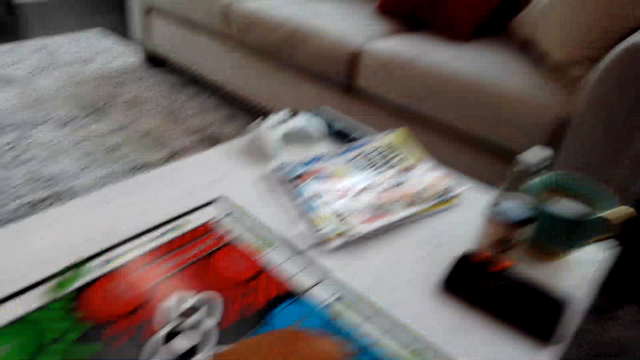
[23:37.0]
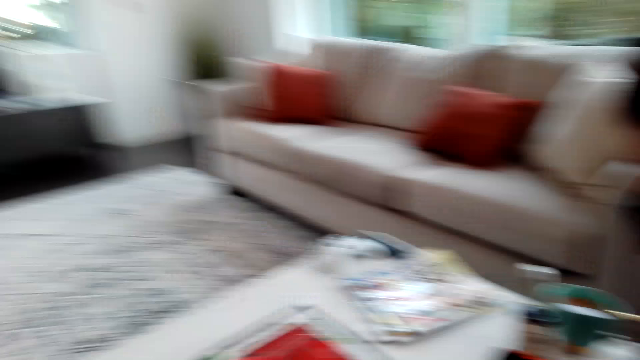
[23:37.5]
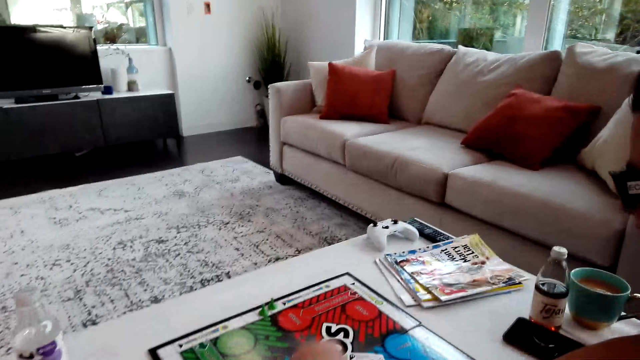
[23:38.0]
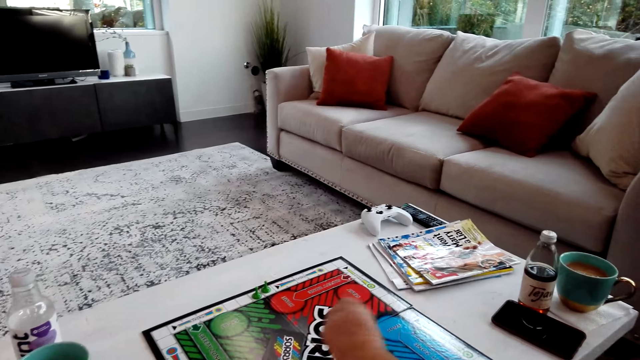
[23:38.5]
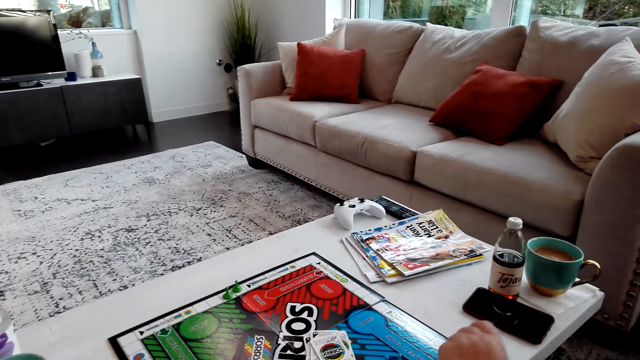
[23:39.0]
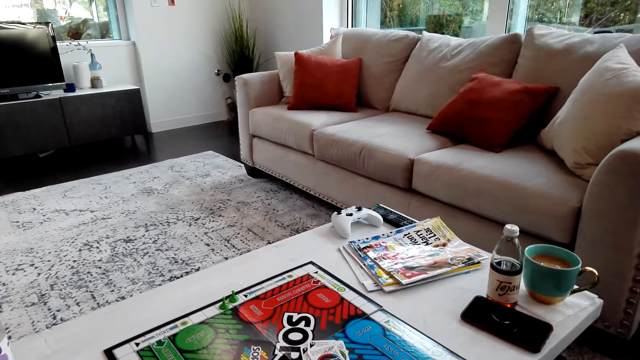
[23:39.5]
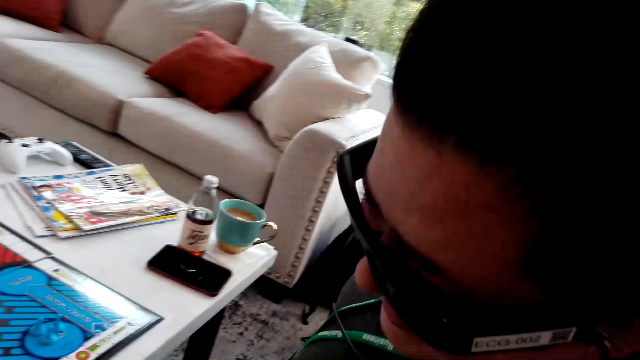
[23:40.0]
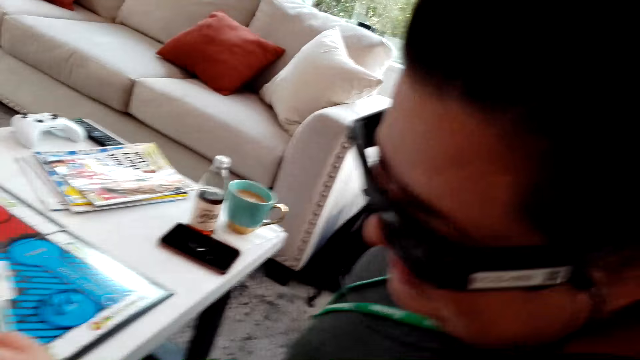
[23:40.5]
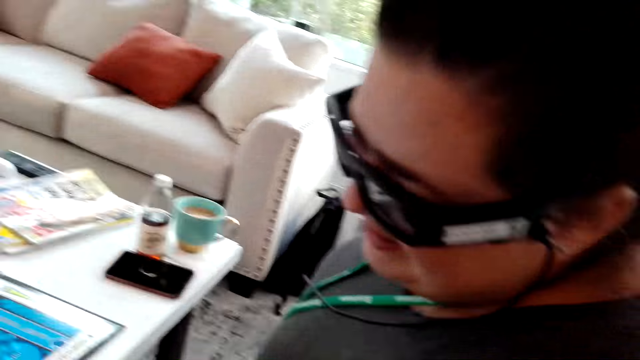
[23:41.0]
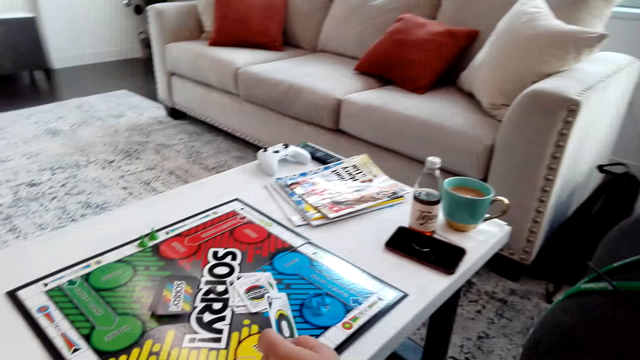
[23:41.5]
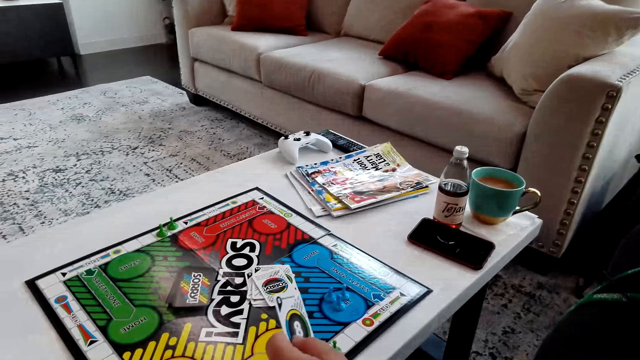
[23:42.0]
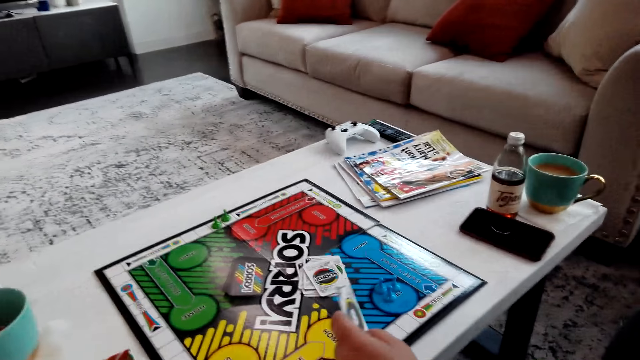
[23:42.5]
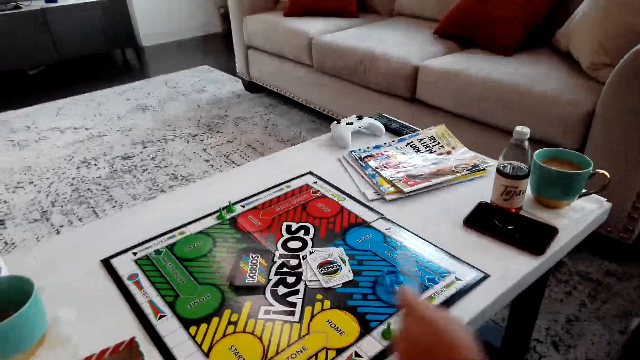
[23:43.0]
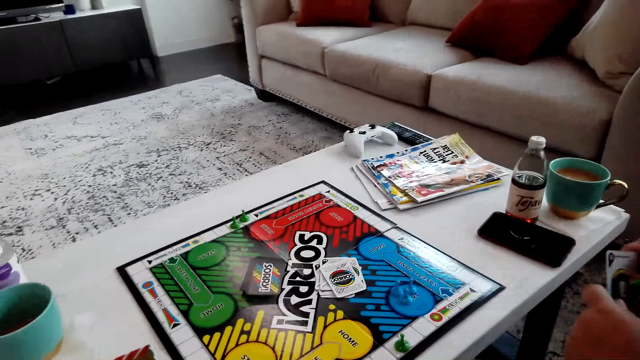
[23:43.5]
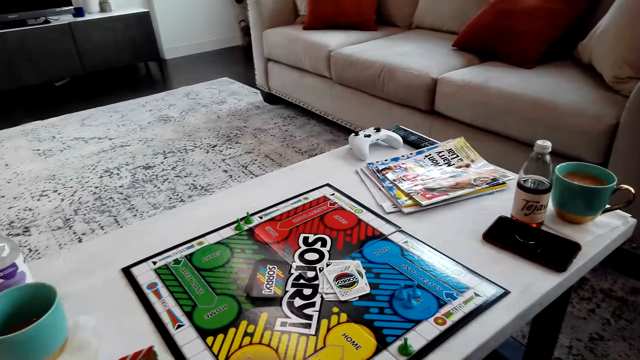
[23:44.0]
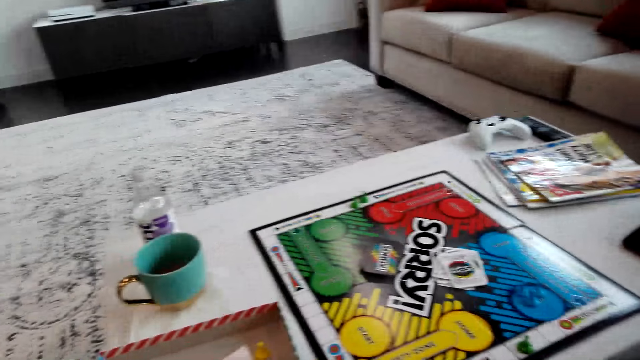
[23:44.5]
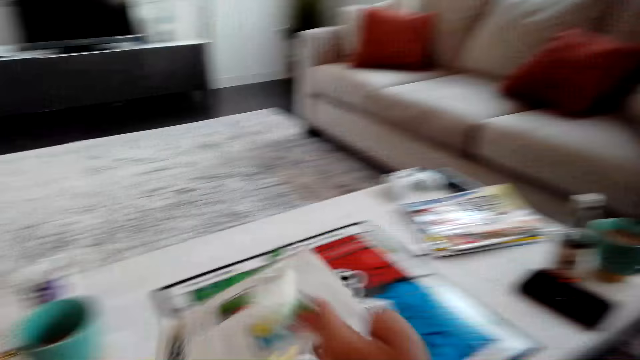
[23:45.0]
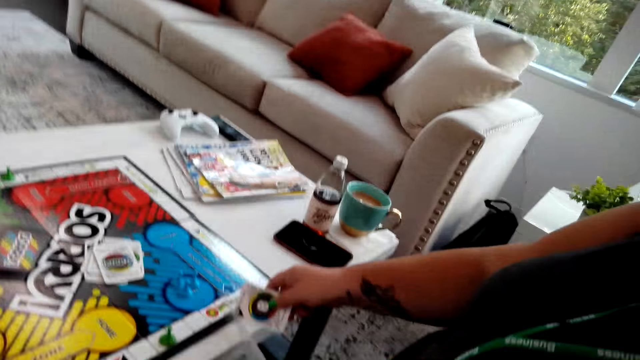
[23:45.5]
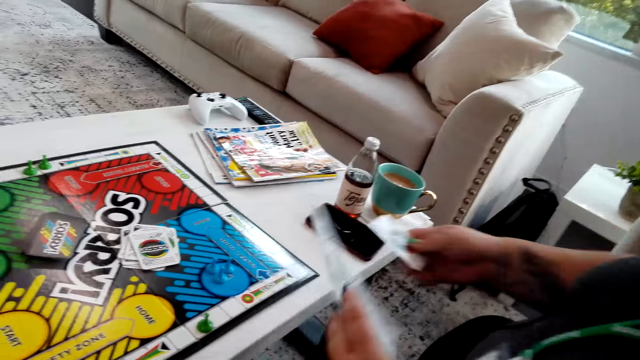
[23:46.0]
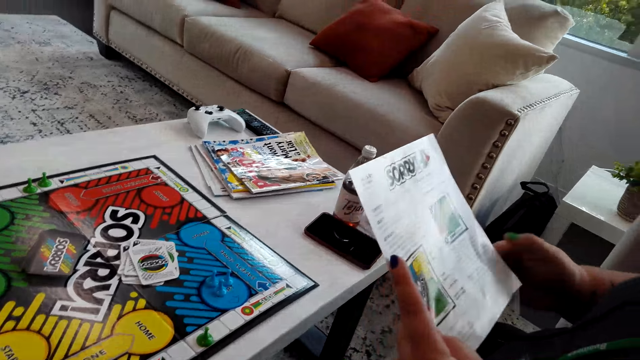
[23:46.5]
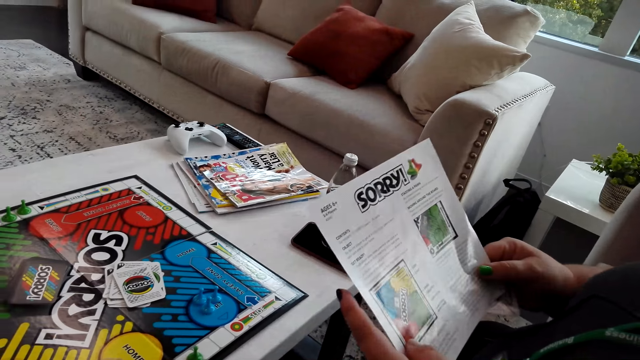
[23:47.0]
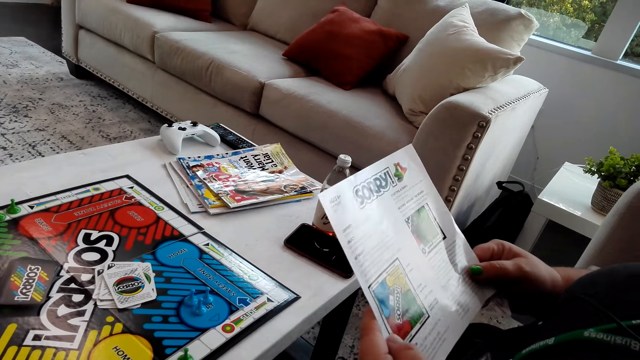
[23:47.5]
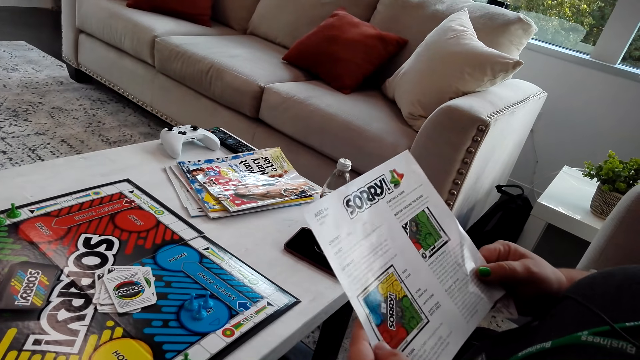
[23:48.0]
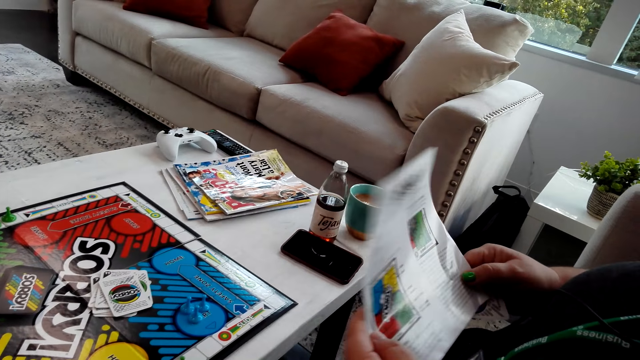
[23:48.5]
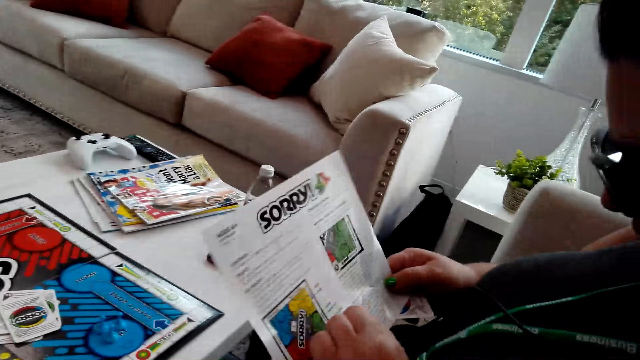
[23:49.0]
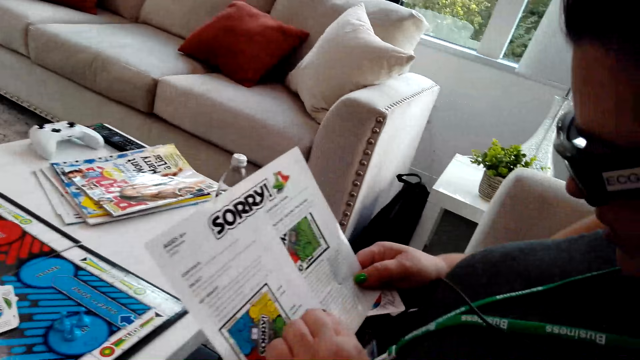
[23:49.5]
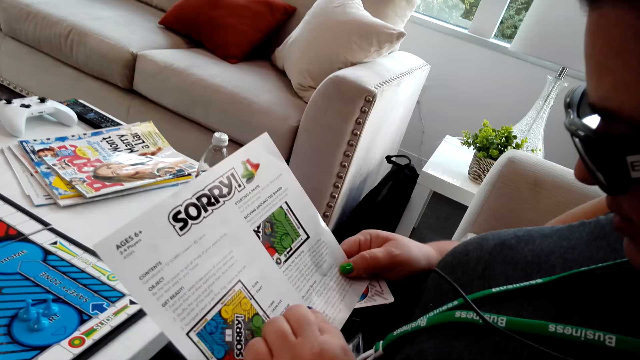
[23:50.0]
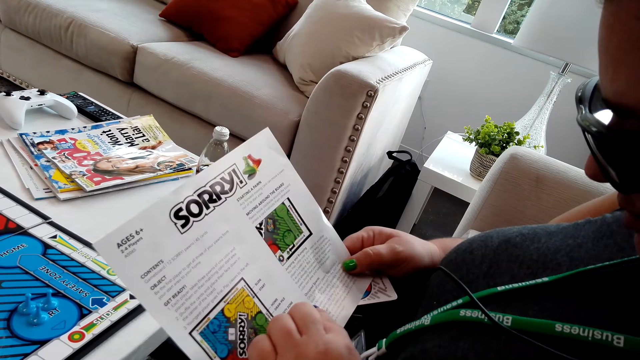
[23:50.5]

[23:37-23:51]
A woman picks up a Sorry game card. The woman picks up the Sorry game instruction manual or paper from another woman. The first woman reads the paper.

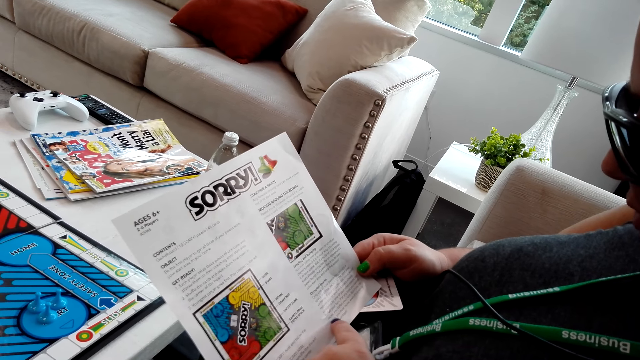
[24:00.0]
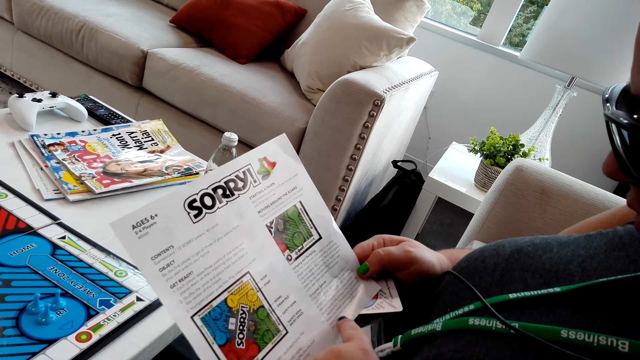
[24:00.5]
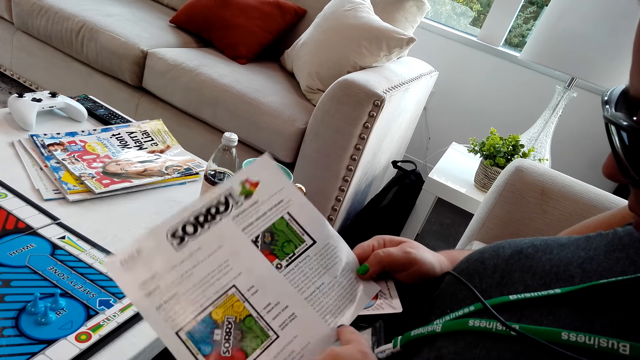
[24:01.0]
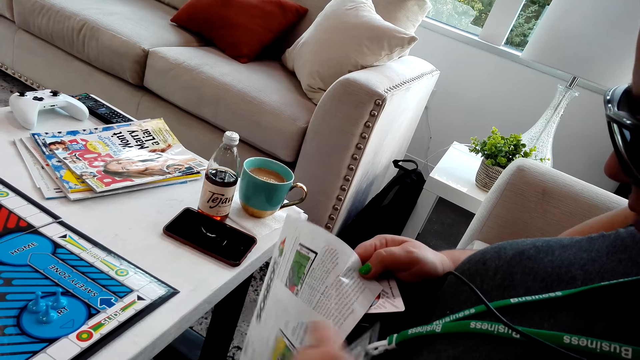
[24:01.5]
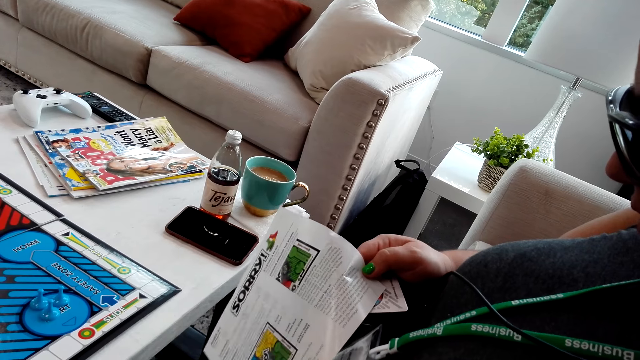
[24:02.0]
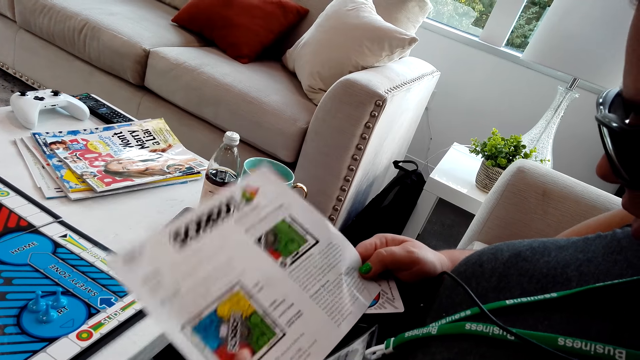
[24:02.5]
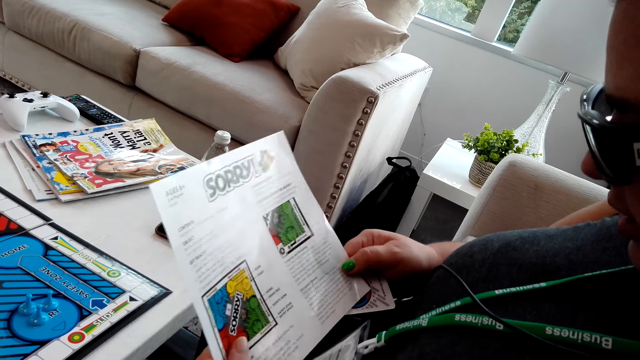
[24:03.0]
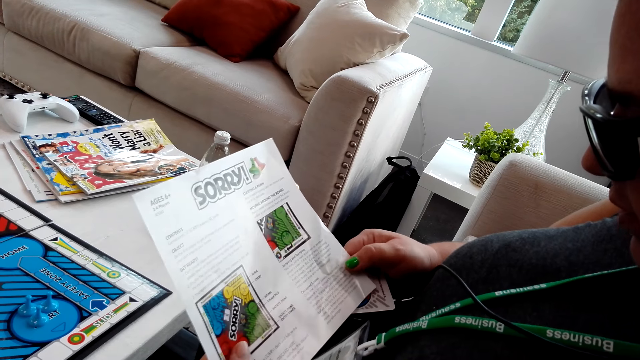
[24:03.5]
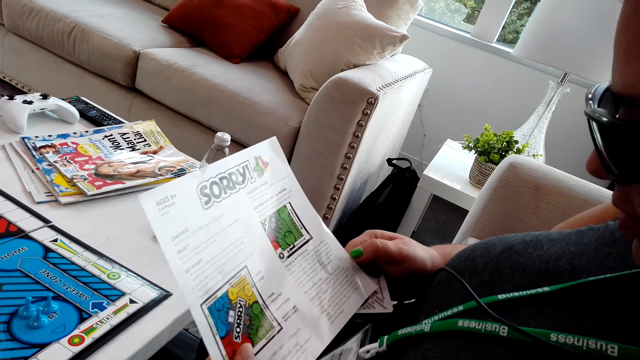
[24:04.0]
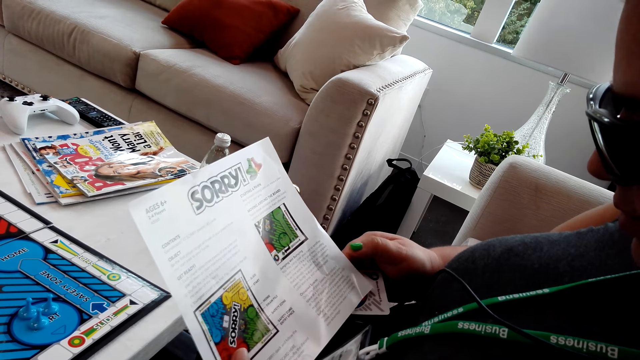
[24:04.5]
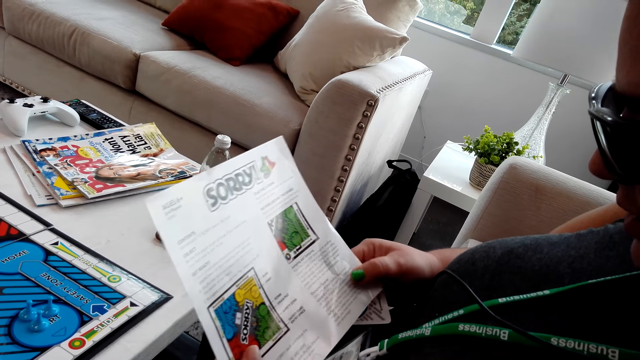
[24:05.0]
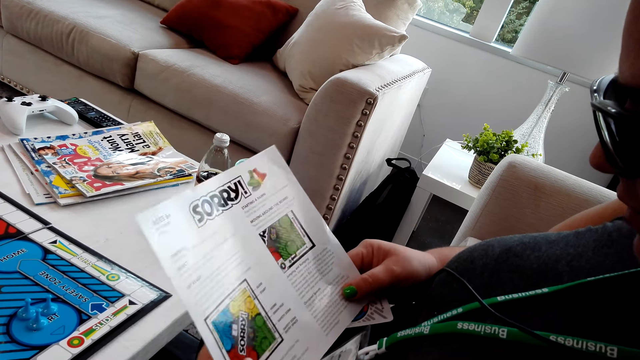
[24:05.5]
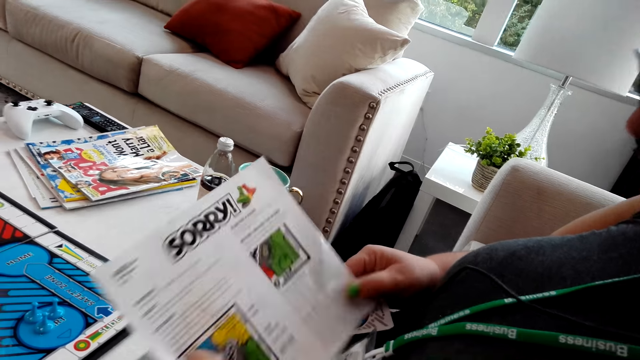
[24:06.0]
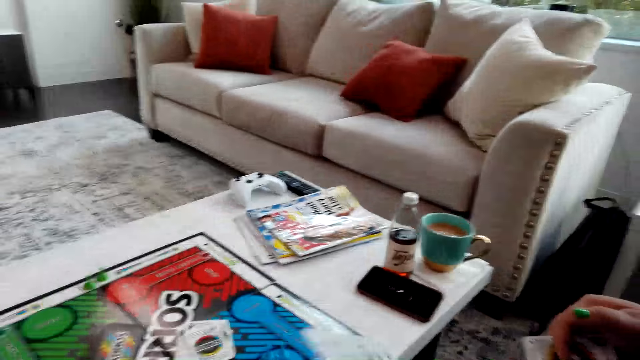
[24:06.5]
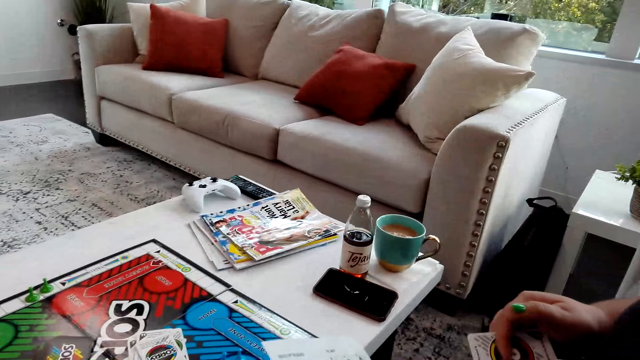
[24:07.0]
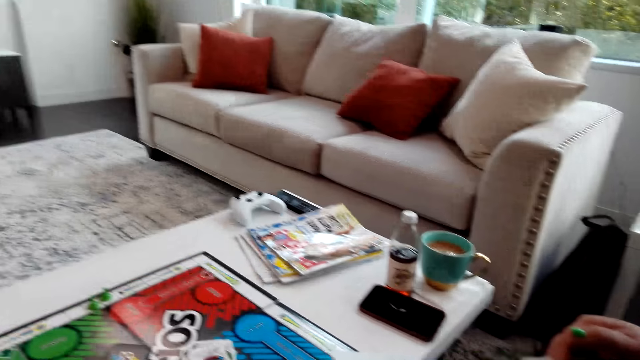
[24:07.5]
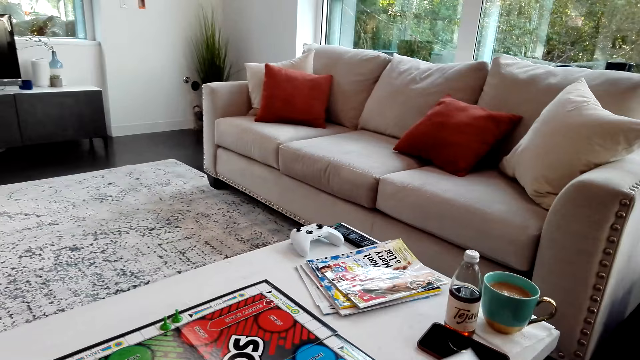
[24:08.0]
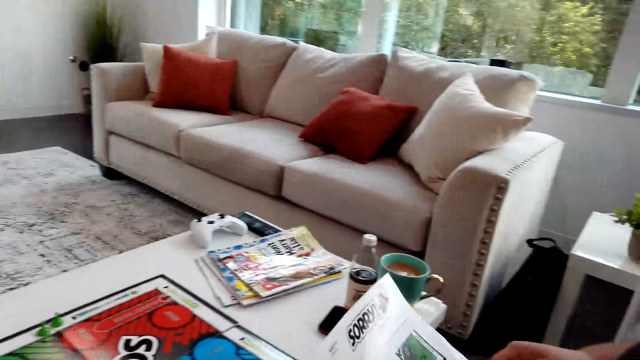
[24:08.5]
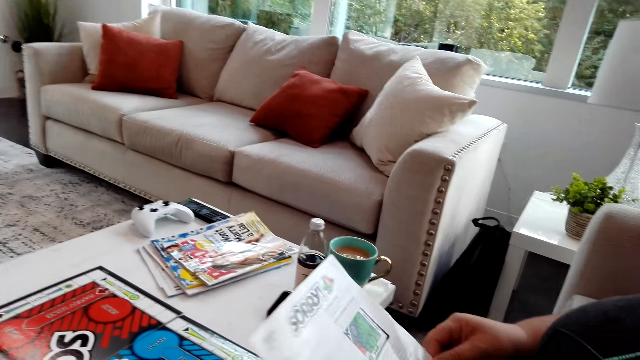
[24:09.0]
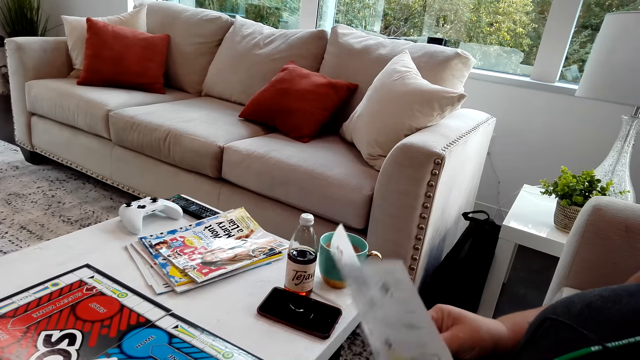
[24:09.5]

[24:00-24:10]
A person reads the instruction manual.
